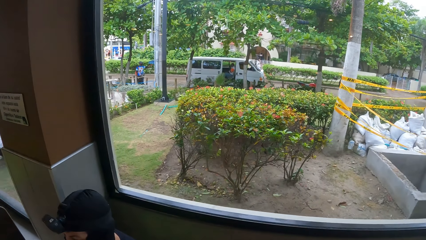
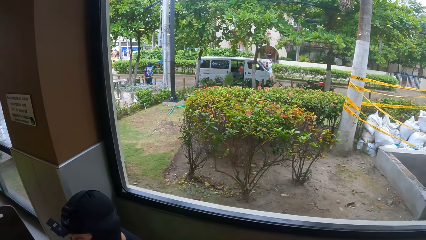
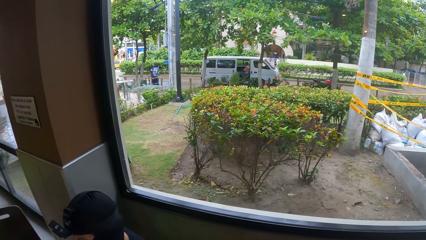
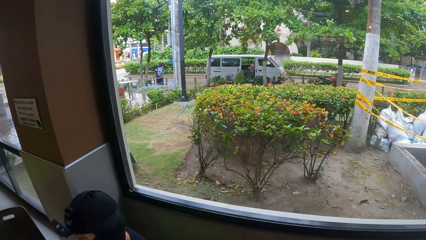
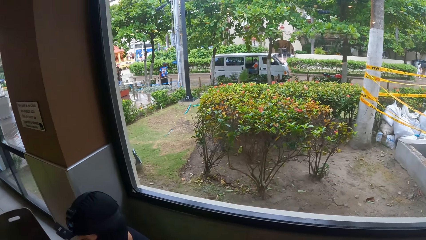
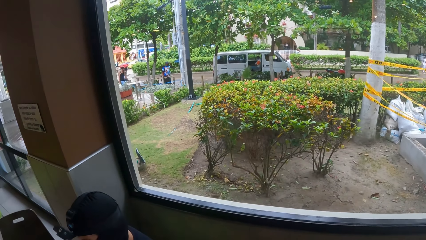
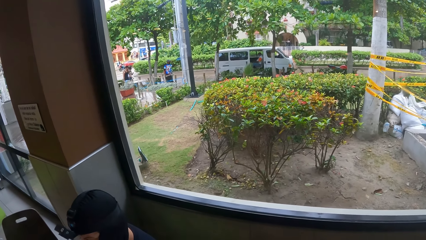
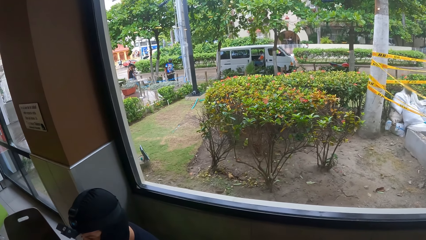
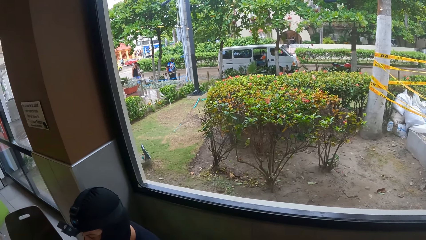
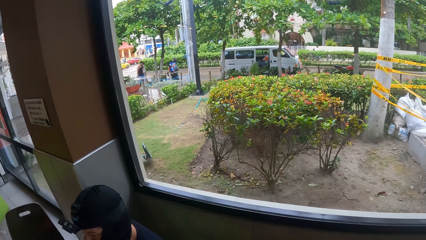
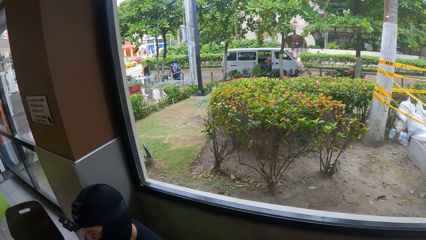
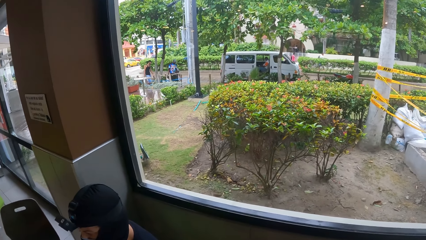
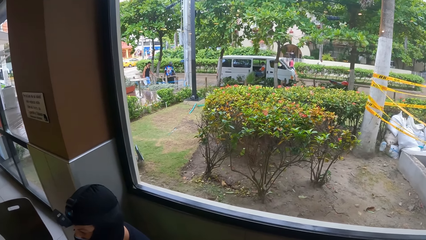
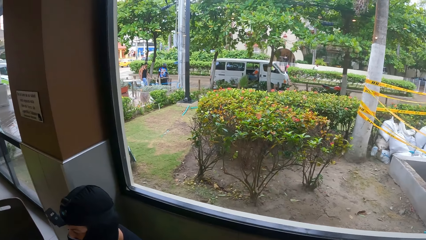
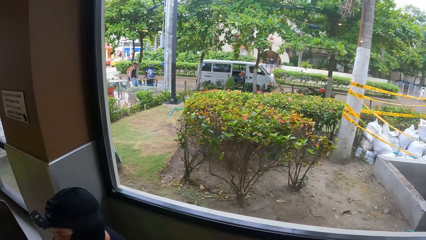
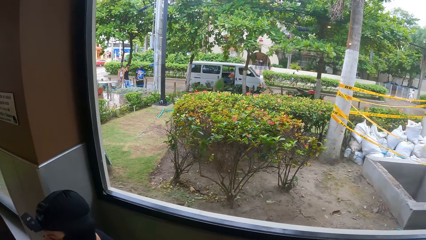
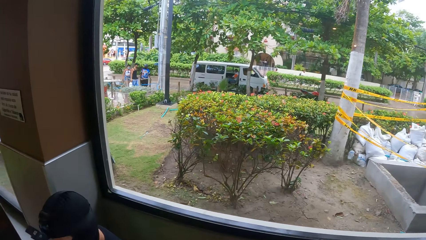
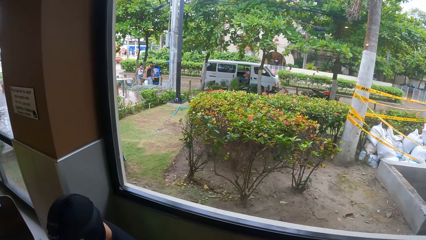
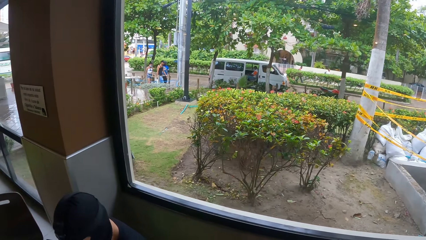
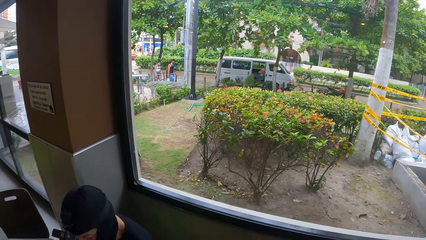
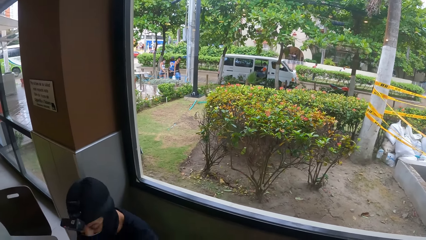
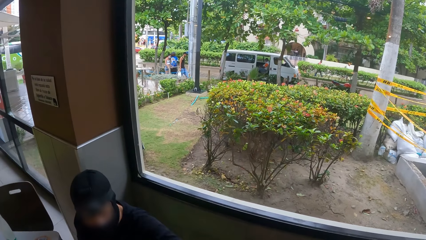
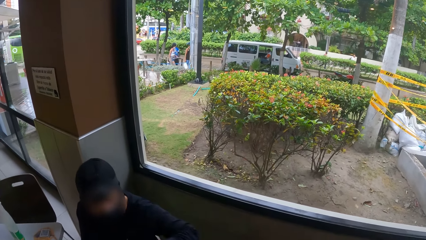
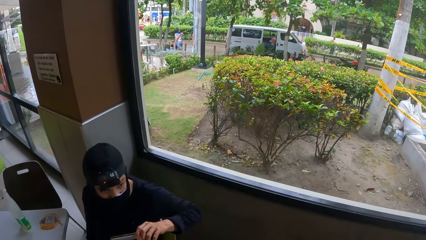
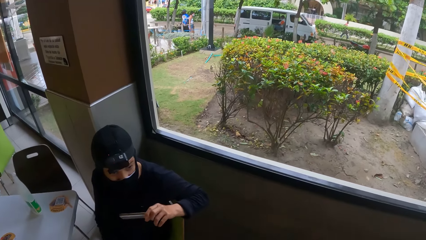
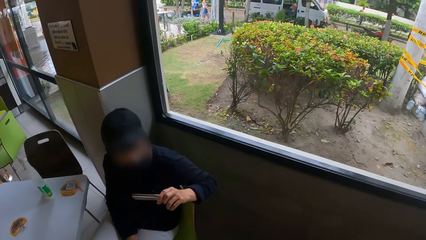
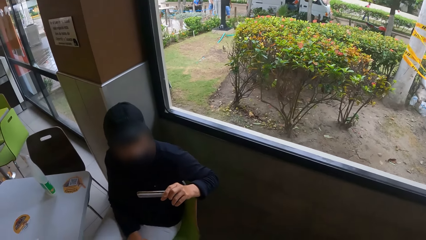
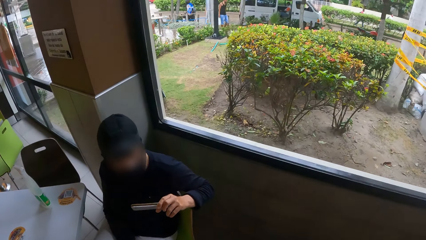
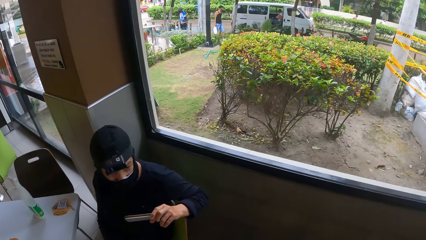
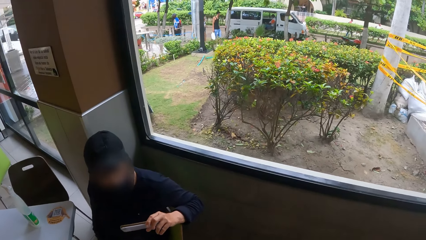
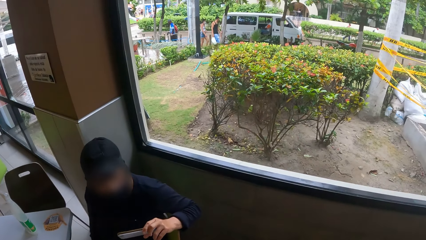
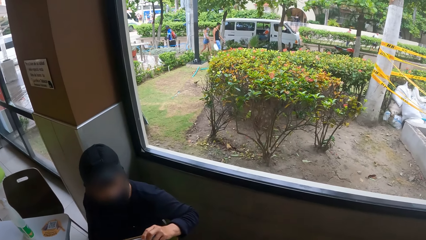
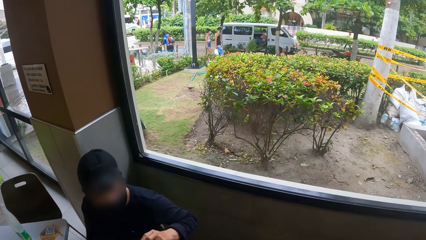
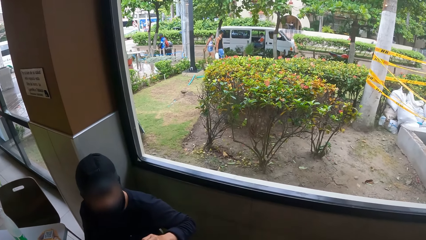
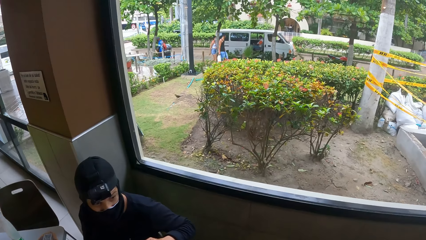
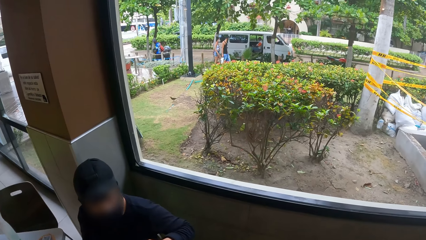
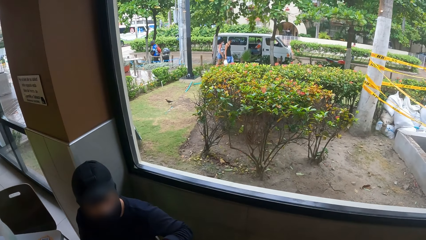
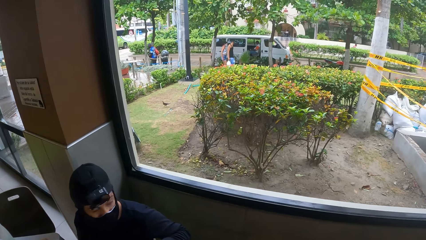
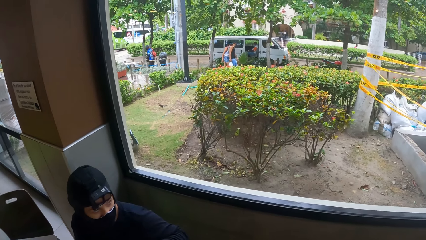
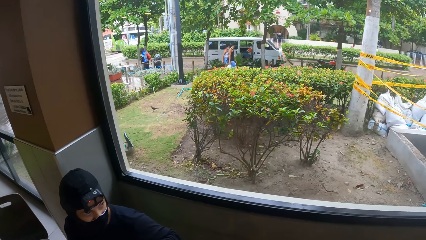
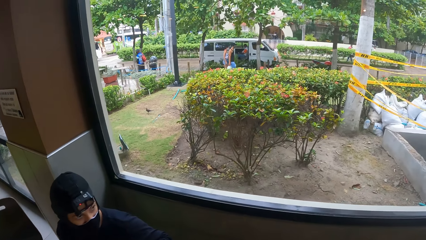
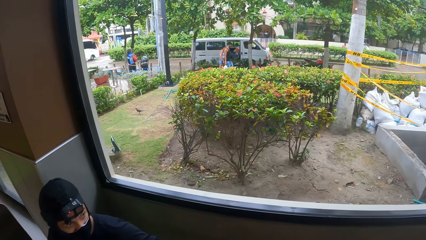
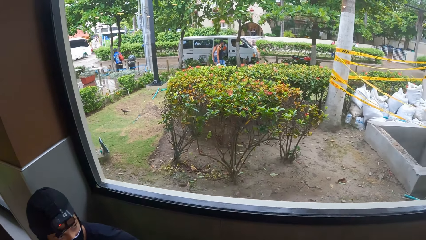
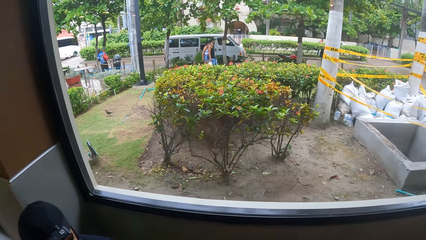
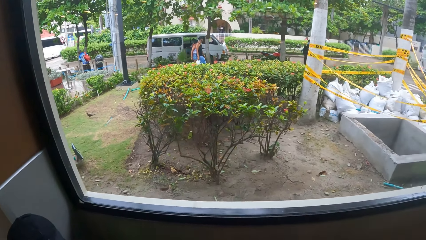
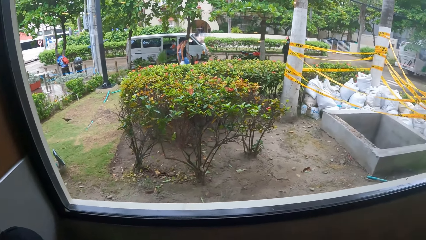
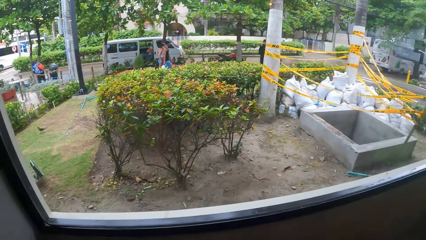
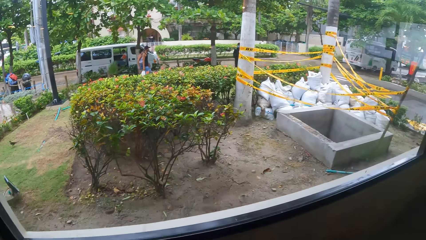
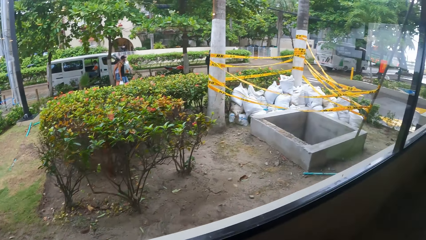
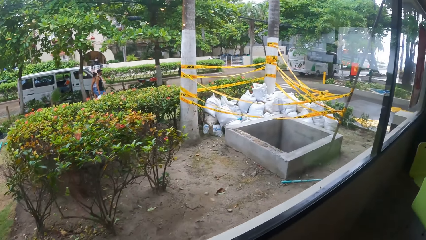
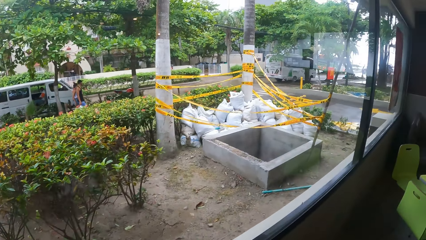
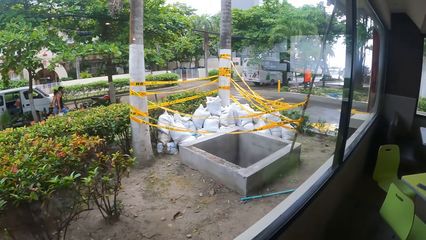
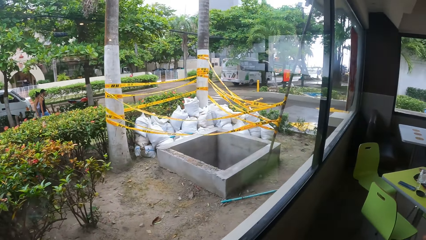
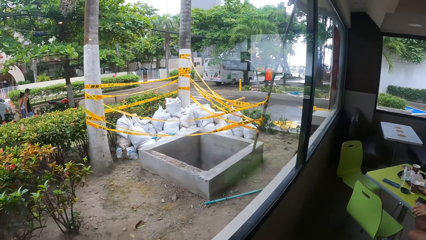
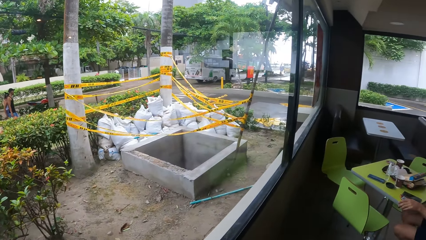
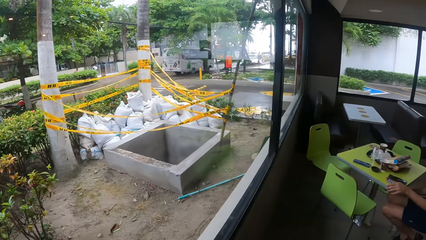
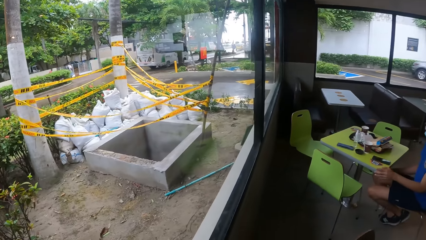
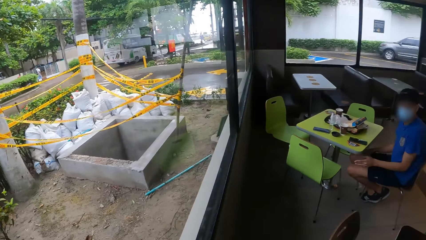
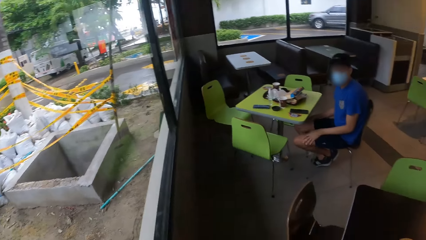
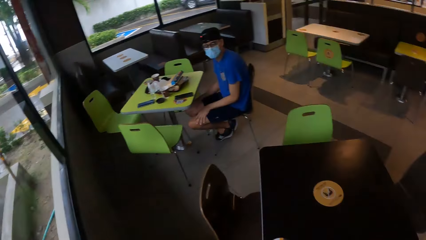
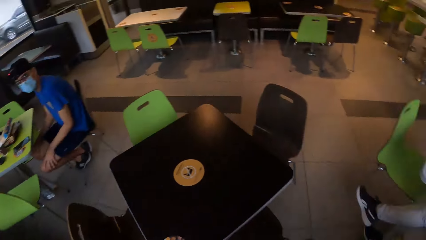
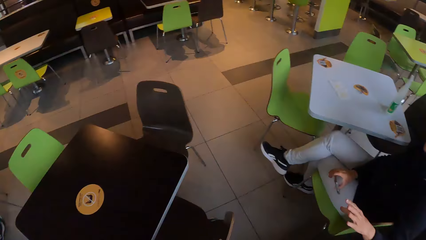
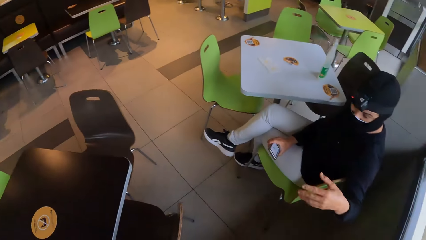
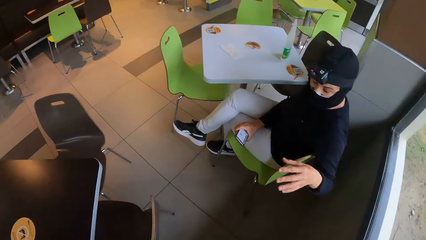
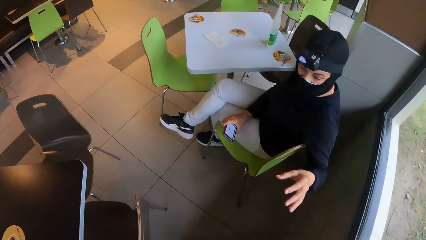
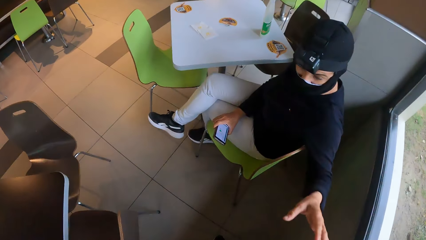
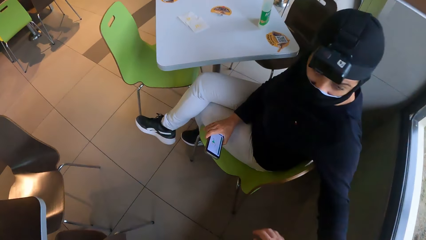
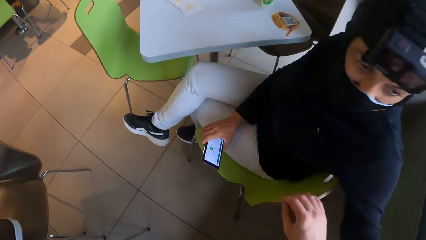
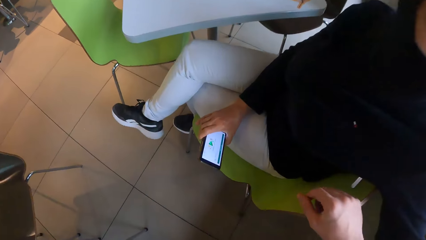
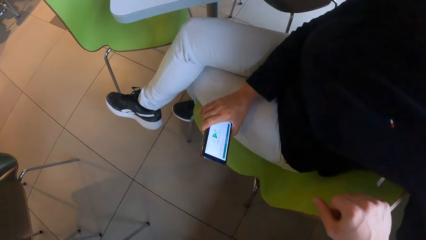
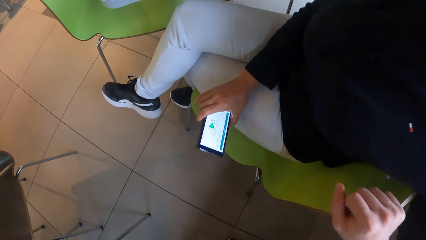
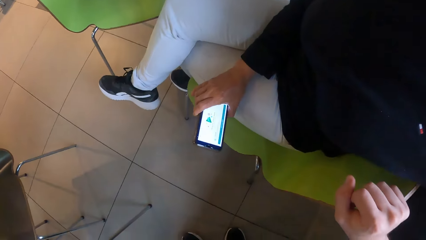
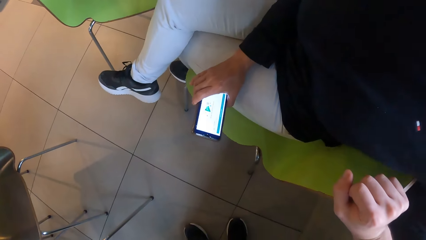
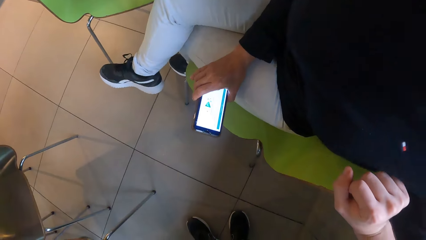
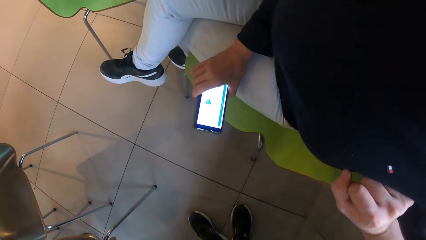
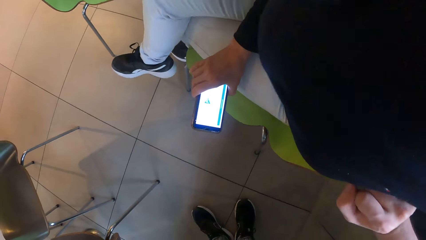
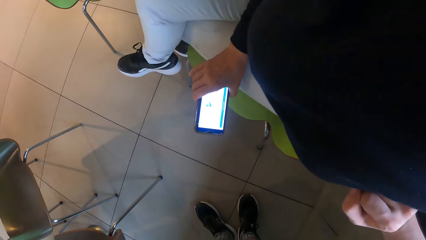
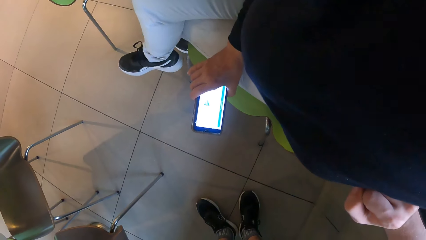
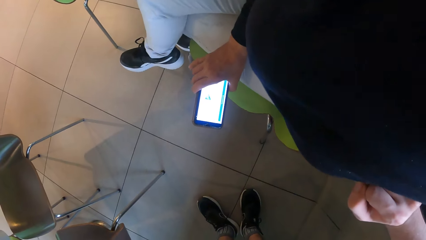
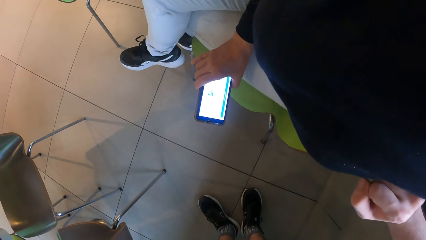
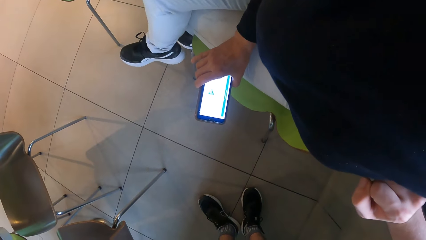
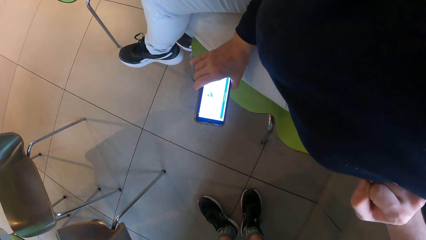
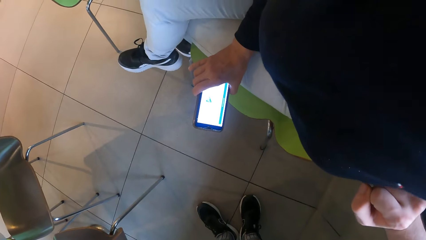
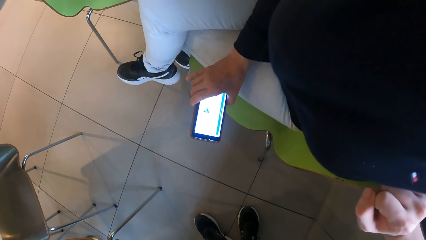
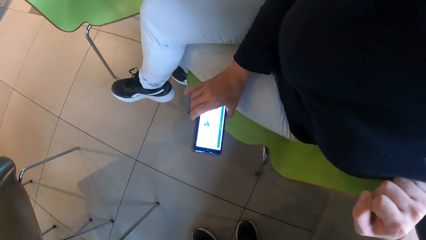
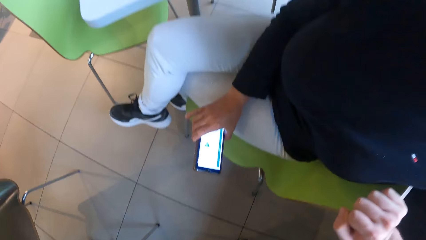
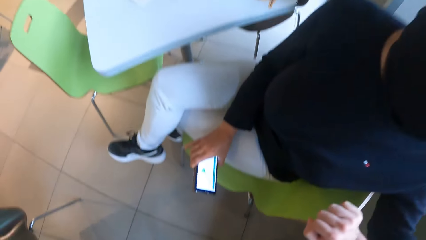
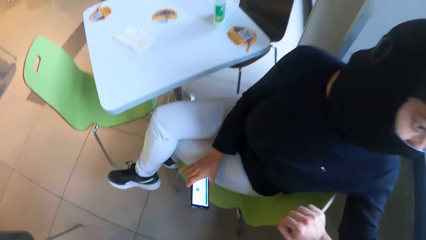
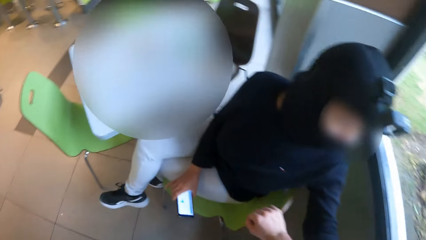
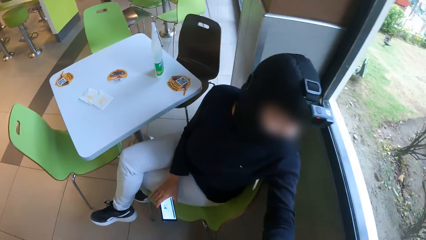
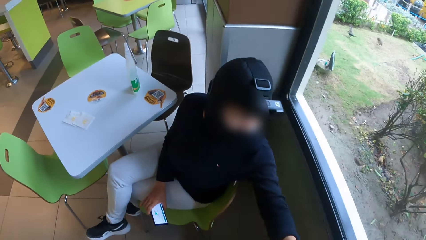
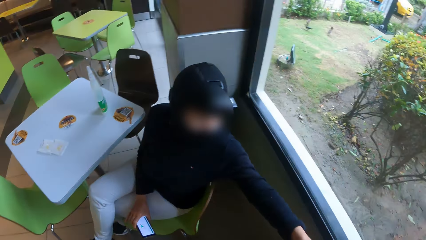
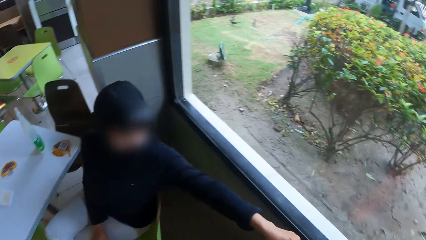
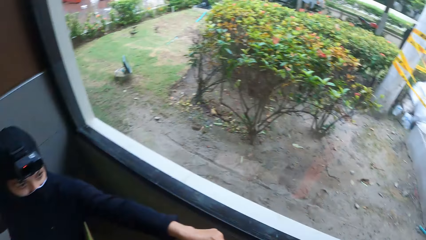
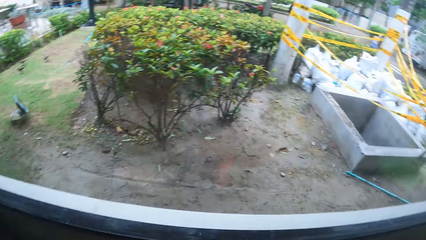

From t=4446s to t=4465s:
The camera wearer looks in front. They look down. They look sideways. They hold on the chair. They look down.
